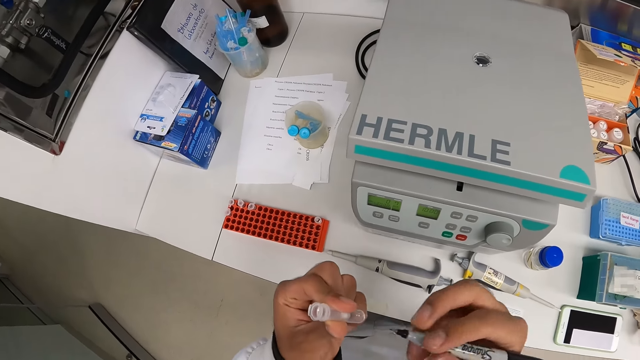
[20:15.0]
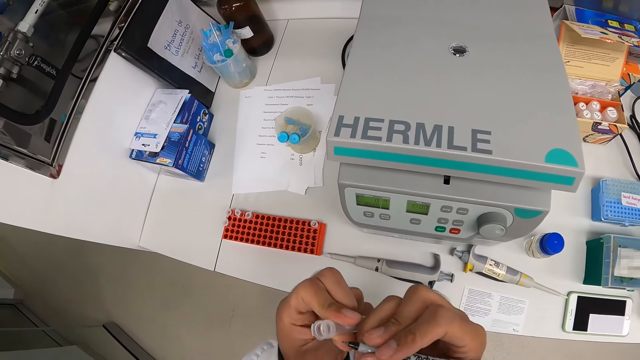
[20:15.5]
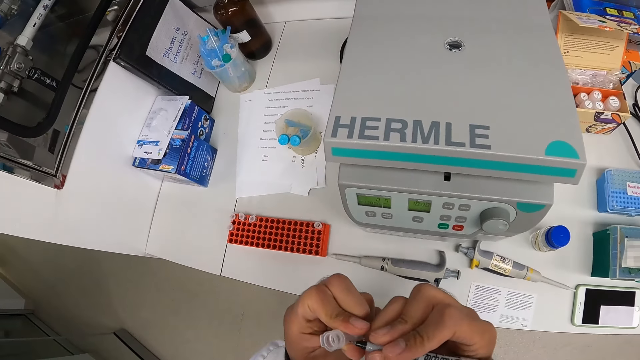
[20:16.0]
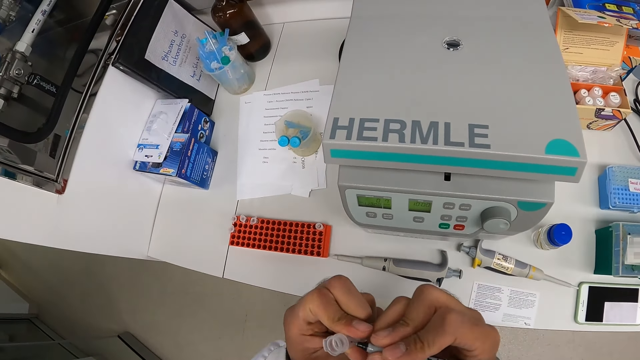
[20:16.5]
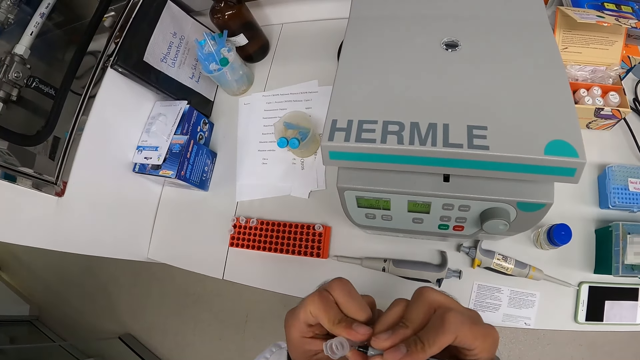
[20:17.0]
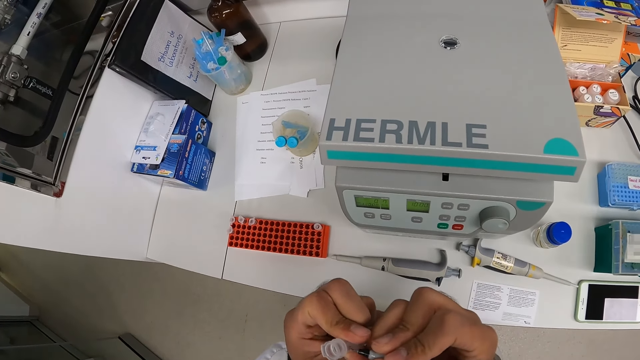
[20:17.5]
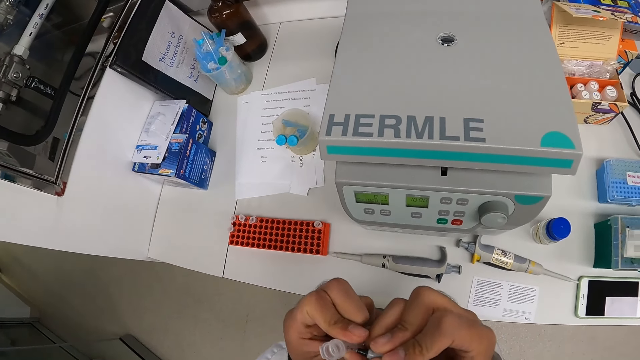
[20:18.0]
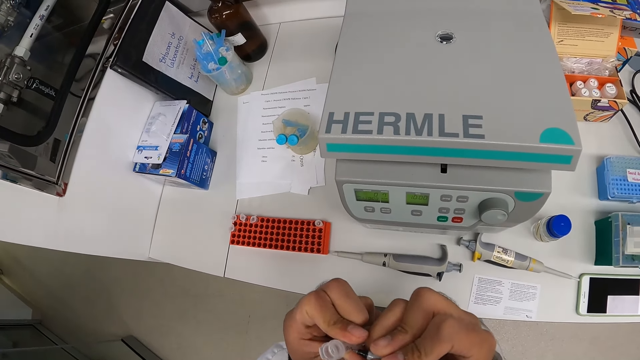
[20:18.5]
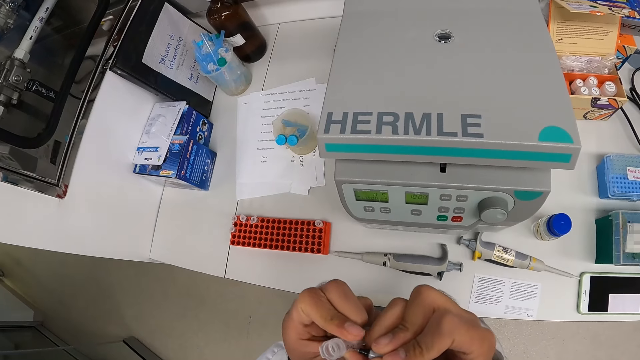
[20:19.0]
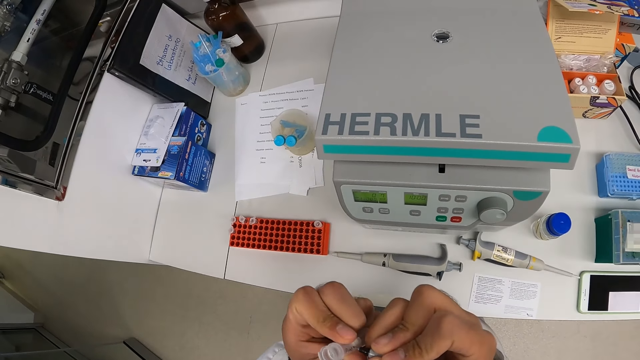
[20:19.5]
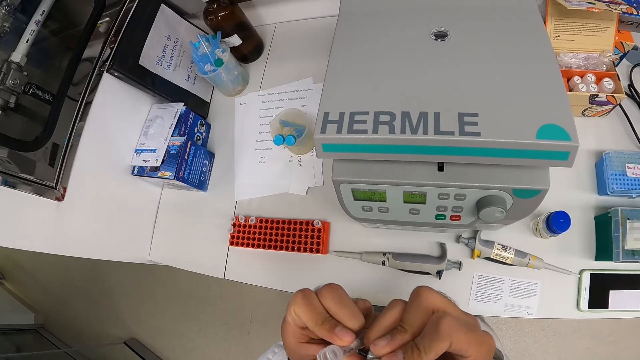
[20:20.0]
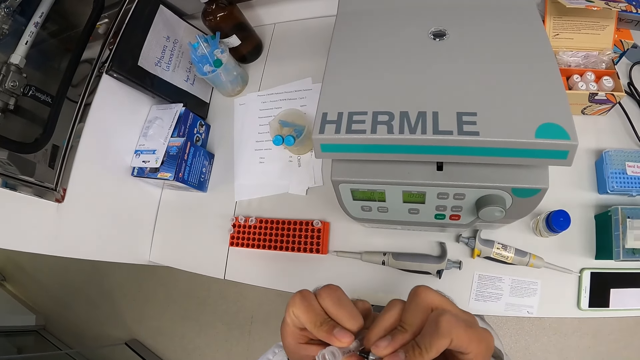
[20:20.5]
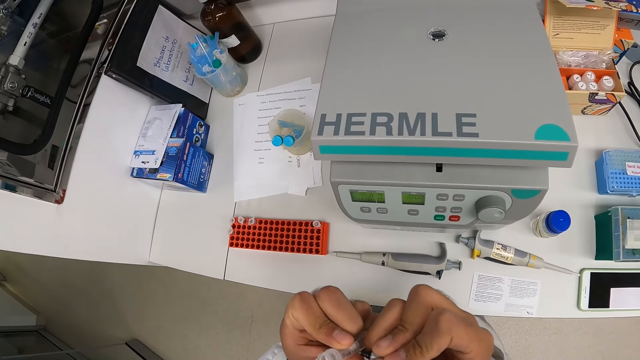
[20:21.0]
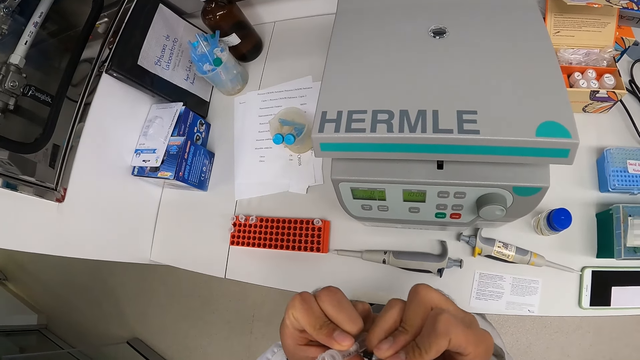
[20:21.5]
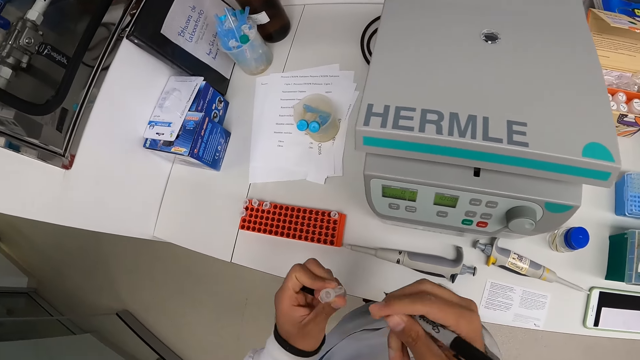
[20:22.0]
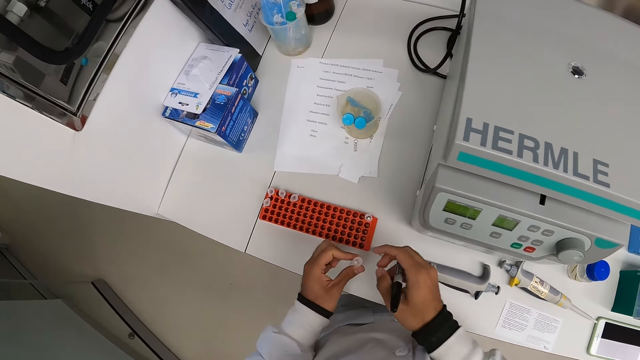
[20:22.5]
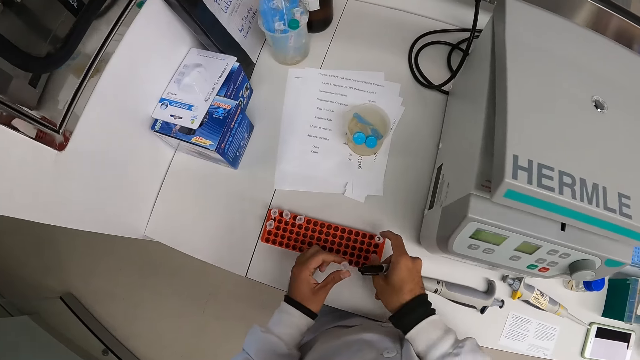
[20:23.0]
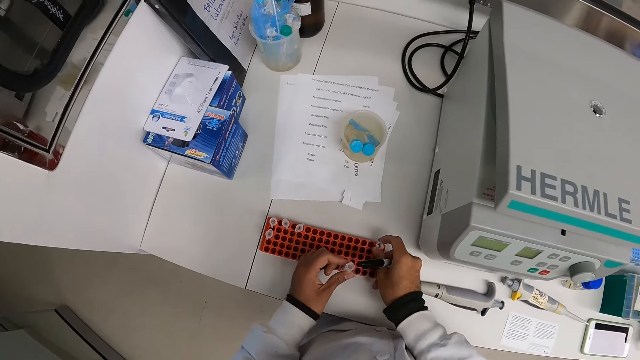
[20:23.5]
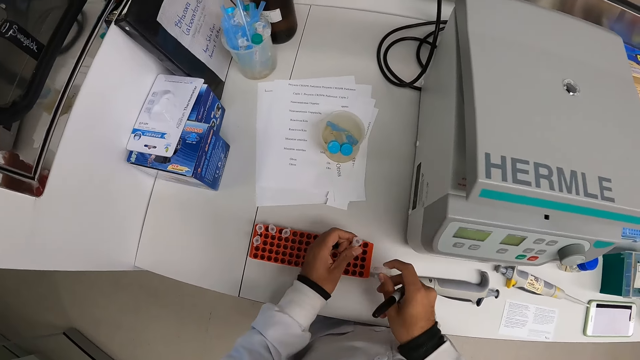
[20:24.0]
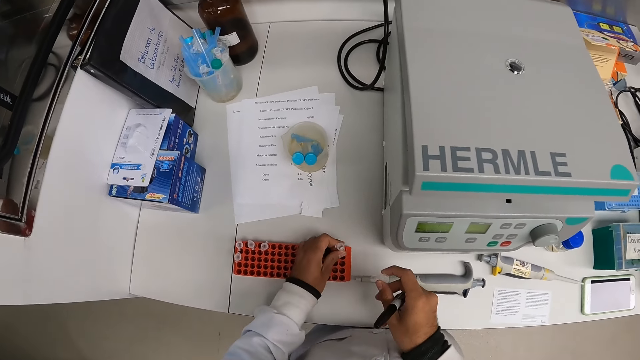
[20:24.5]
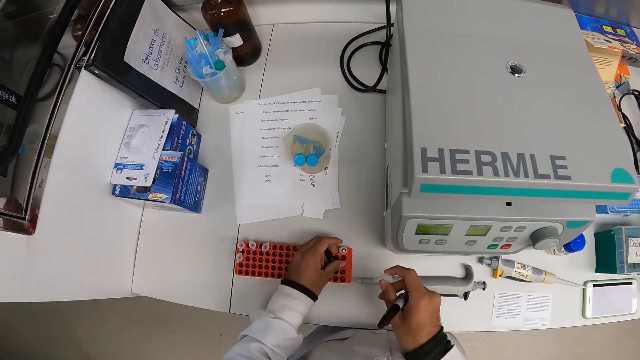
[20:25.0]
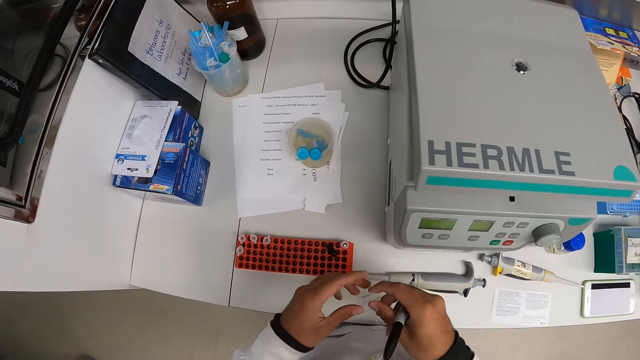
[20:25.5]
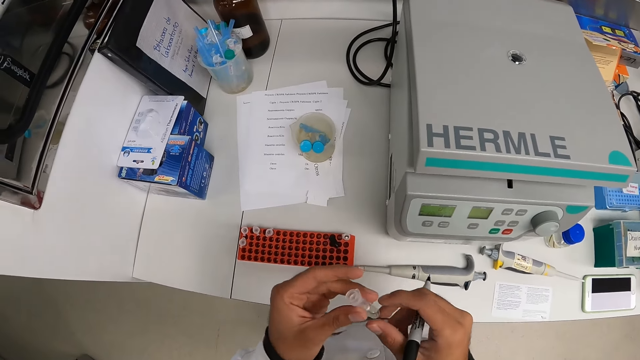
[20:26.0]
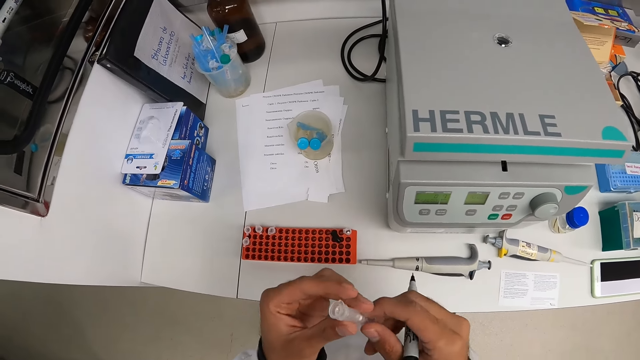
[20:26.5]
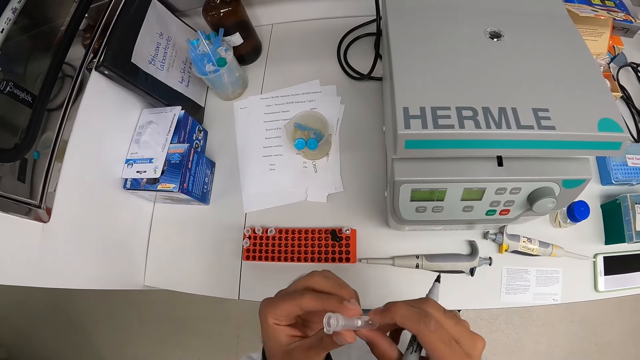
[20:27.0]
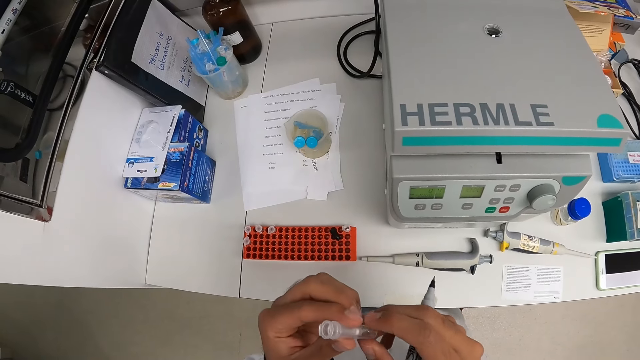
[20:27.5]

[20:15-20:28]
The camera wearer writes on the lab container with the marker in his right hand. He picks up the lab container from the rack with his right hand. He drops the lab container in his left hand inside the rack. He passes the lab container in his right hand to his left hand. He holds the lab container with his hands.

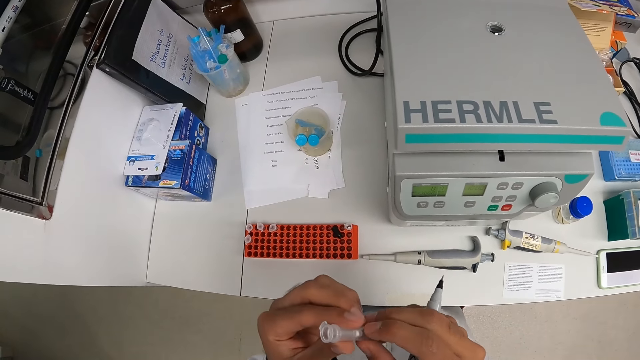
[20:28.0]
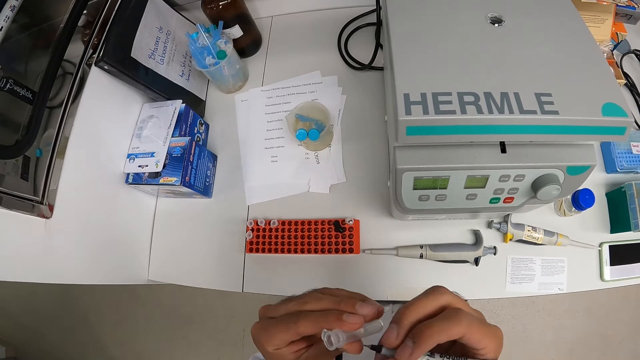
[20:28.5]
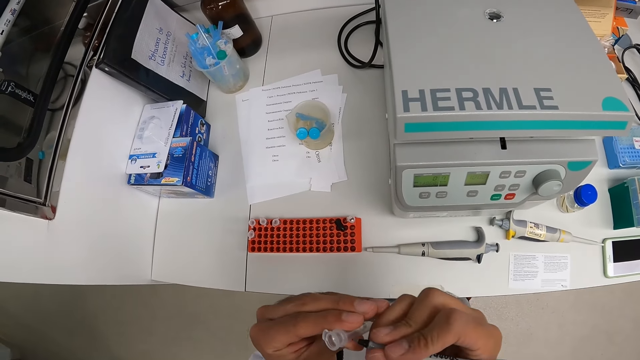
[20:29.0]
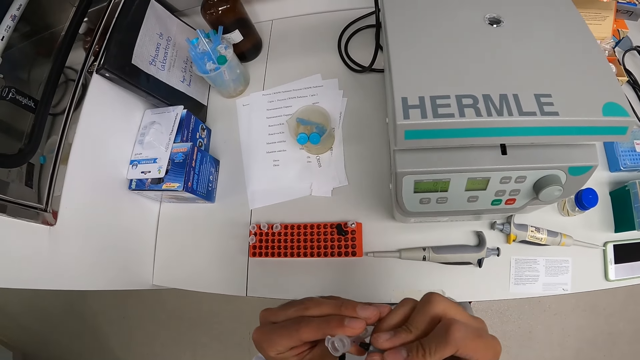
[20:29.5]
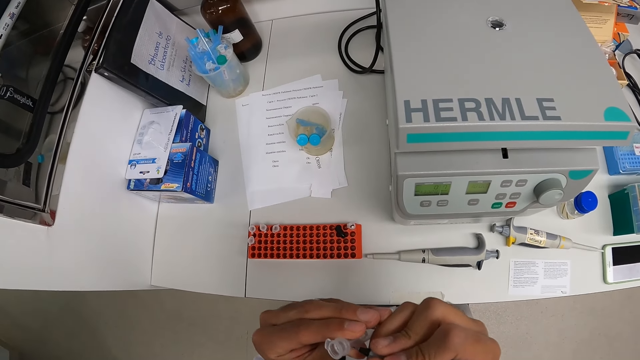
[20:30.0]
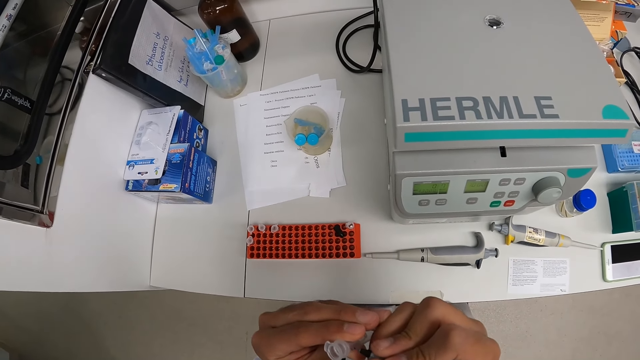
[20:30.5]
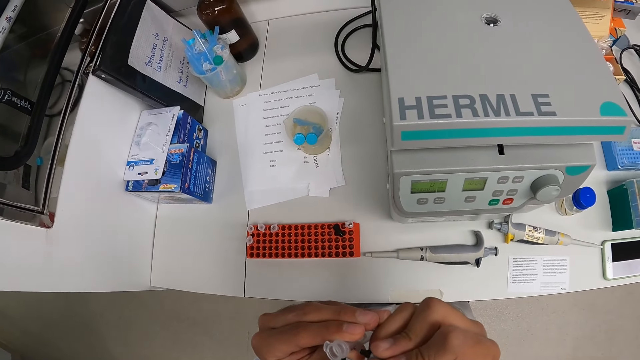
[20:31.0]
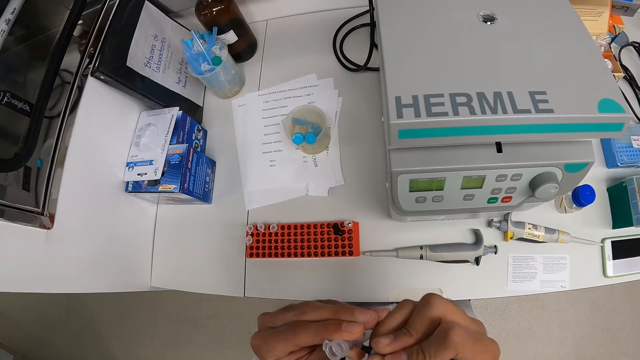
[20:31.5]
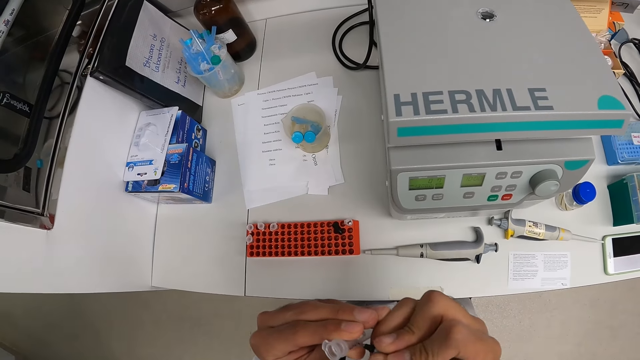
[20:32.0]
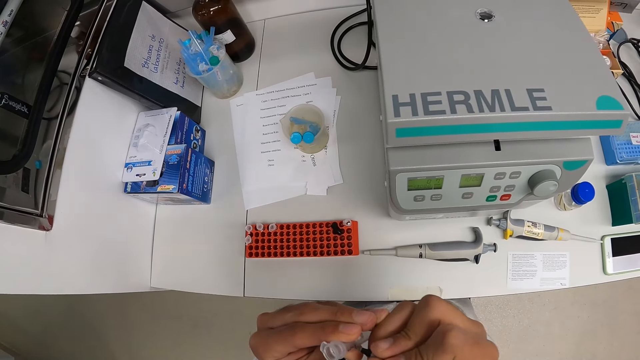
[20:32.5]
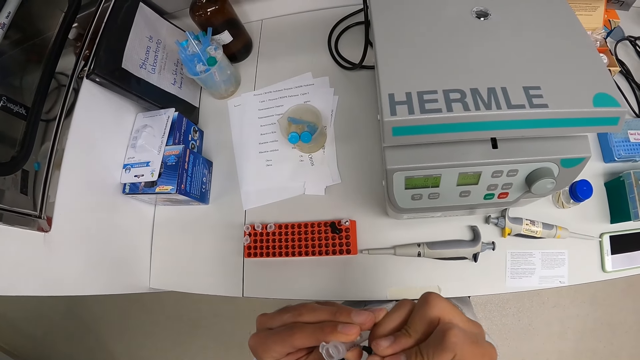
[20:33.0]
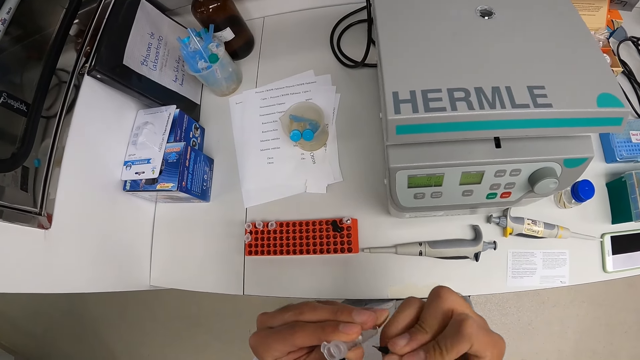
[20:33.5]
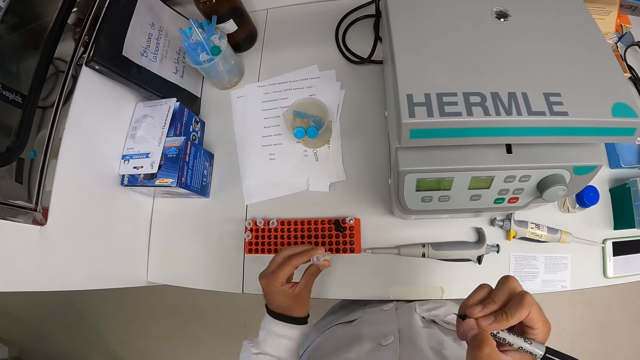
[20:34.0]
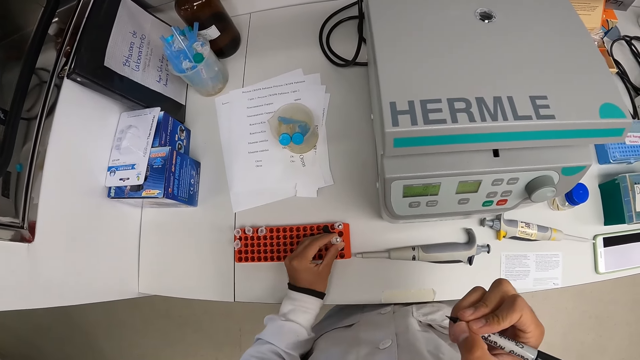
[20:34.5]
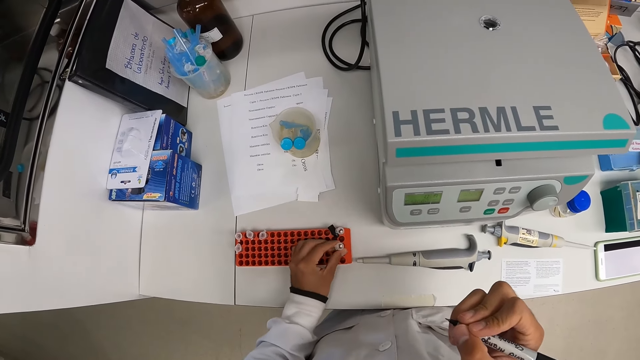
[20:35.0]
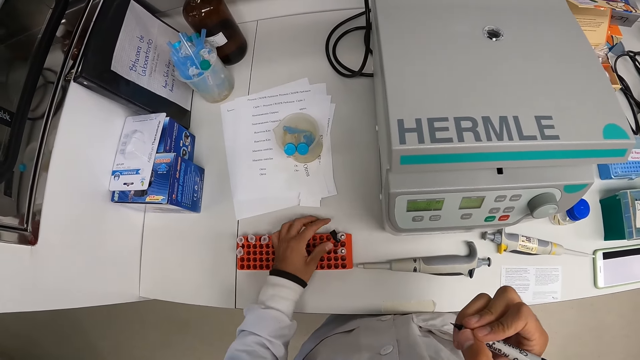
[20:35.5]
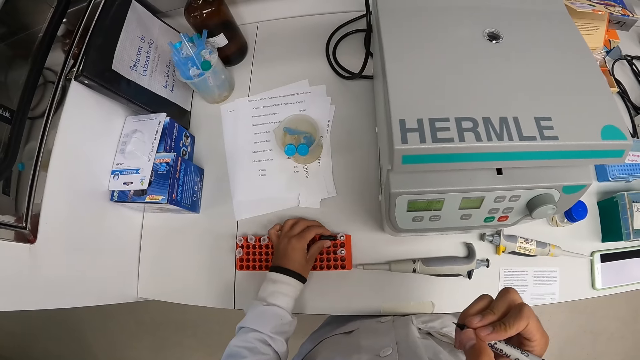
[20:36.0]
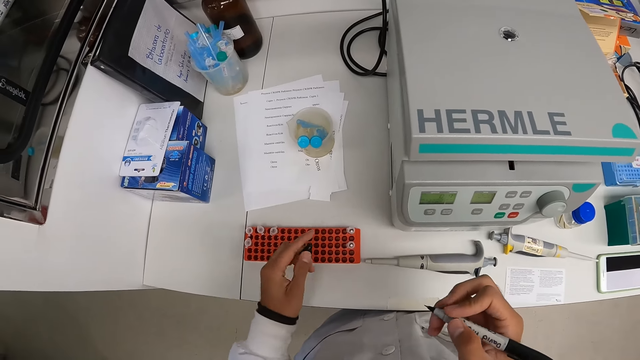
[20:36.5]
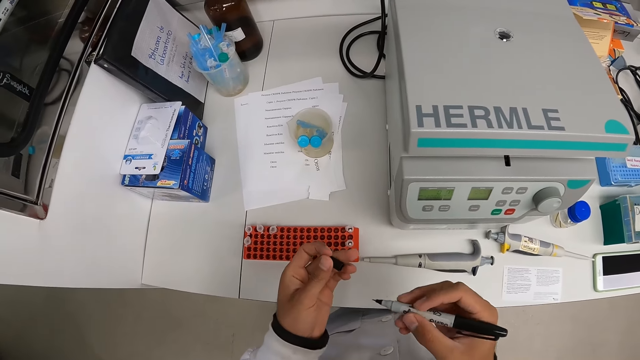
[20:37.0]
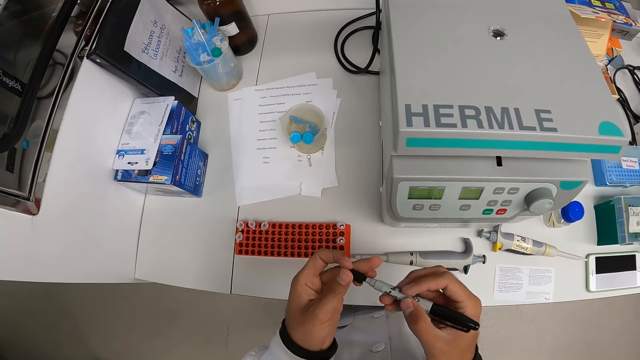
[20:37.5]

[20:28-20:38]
The camera wearer writes on the lab container with the marker in his right hand. He drops the lab container in his right hand inside the rack. He picks up the lid of the marker on the rack with his left hand. He covers the marker with the lid in his left hand.
